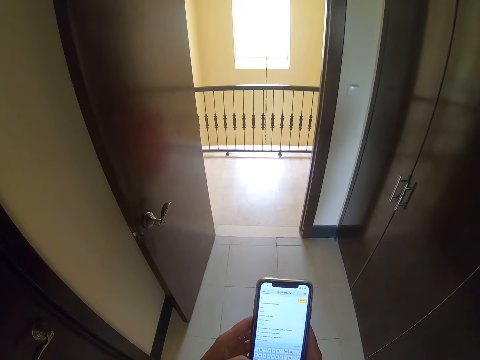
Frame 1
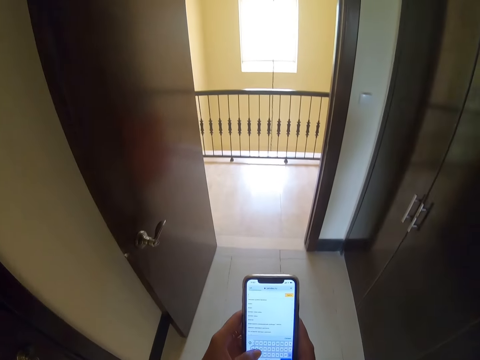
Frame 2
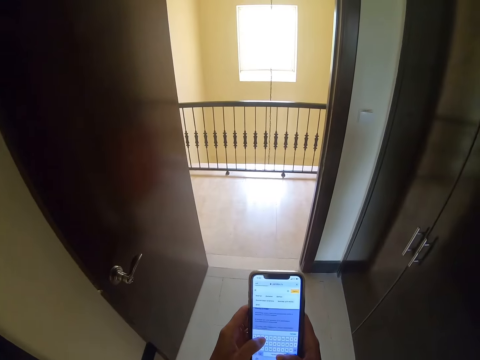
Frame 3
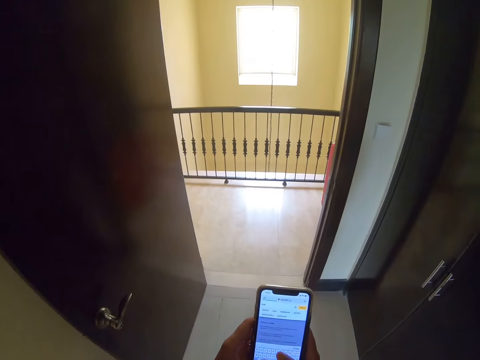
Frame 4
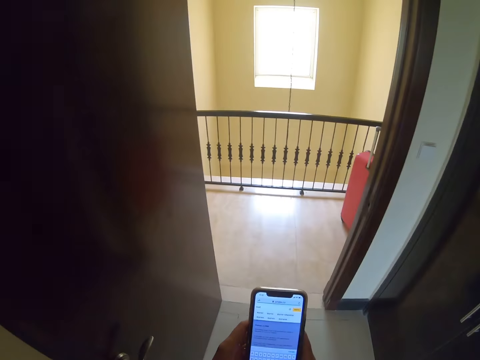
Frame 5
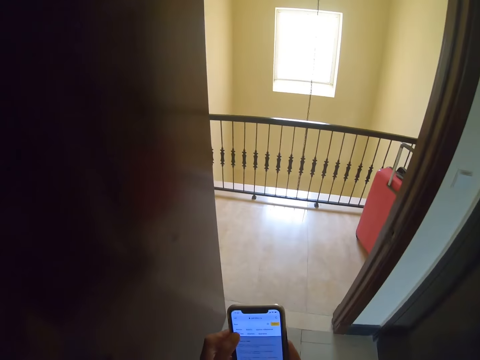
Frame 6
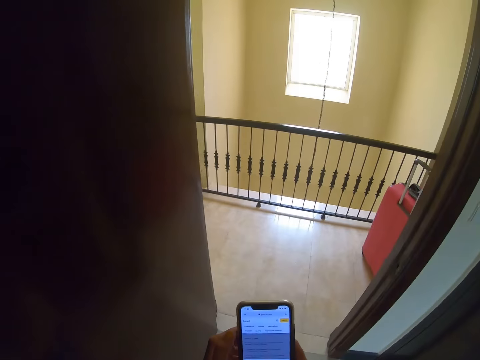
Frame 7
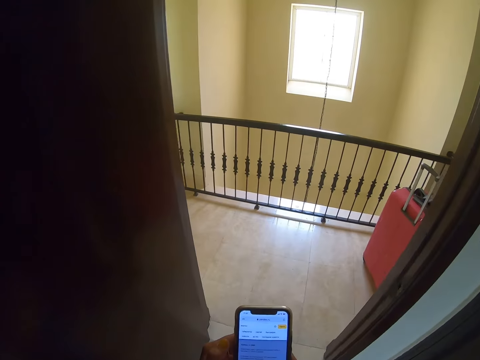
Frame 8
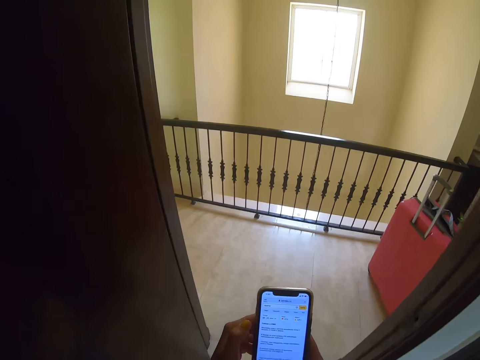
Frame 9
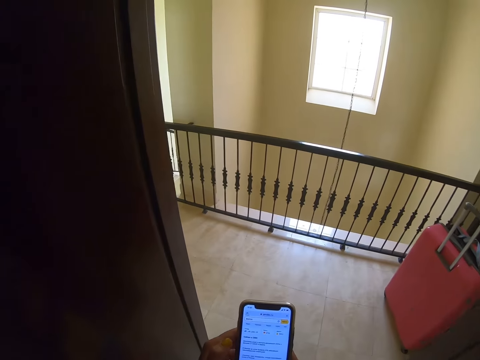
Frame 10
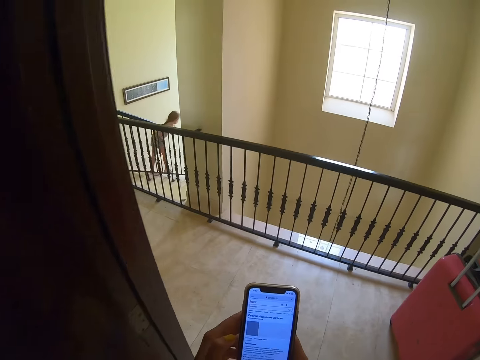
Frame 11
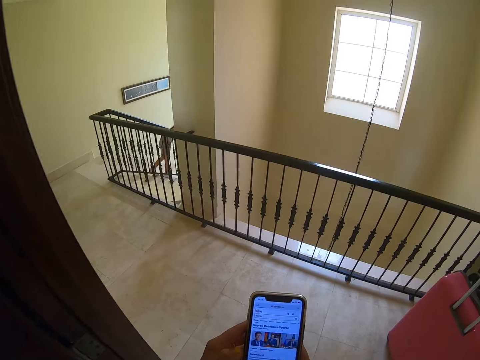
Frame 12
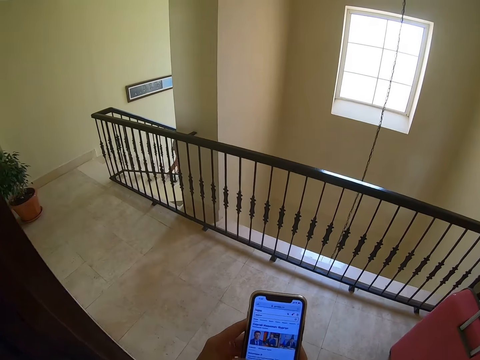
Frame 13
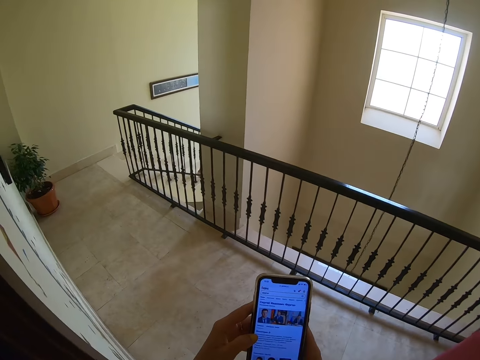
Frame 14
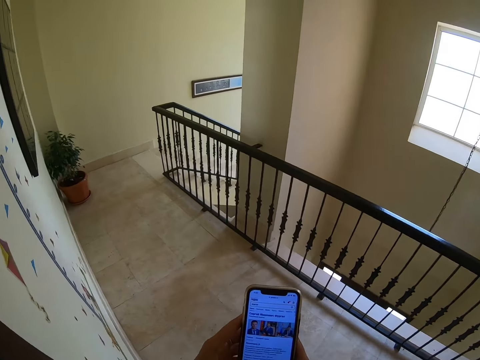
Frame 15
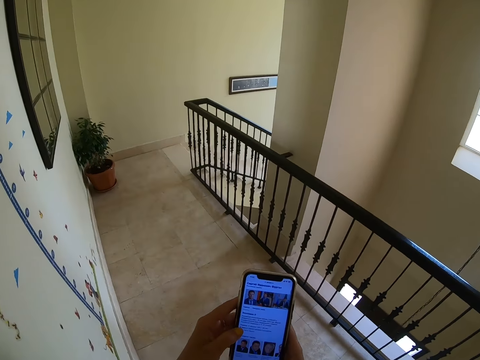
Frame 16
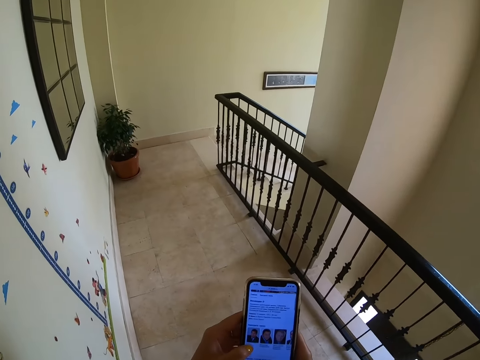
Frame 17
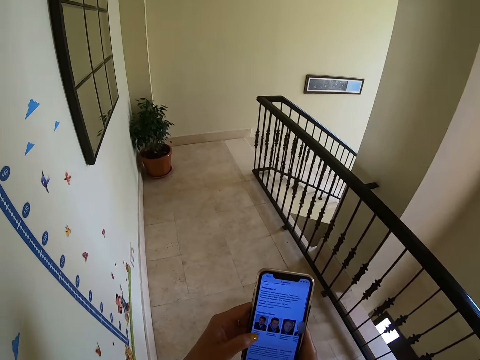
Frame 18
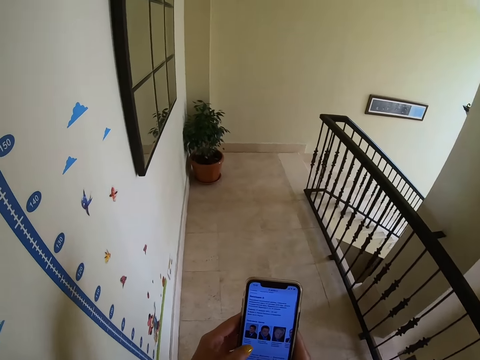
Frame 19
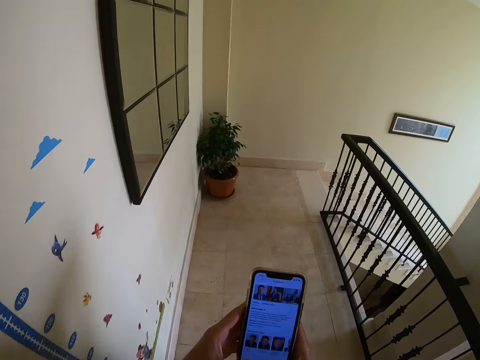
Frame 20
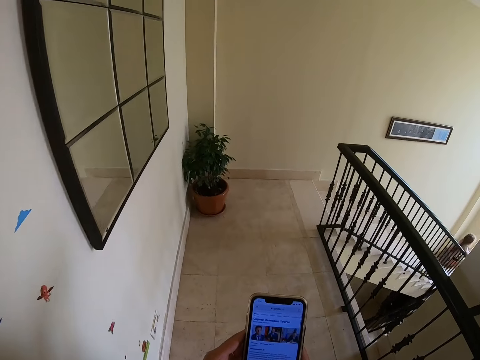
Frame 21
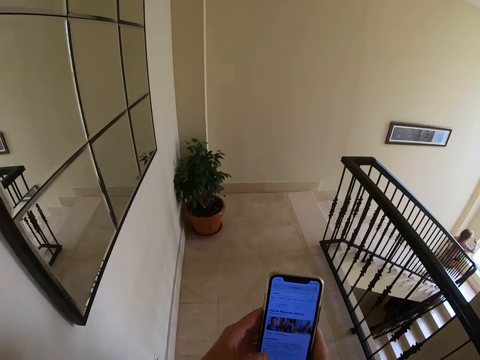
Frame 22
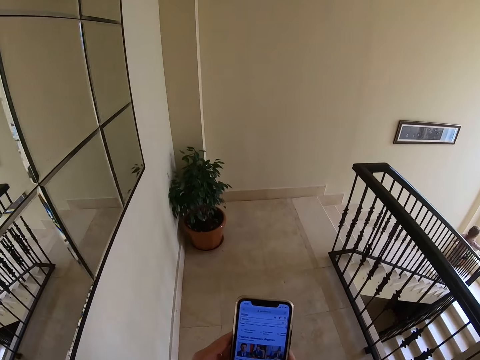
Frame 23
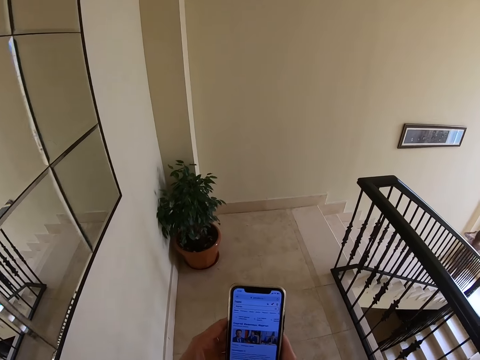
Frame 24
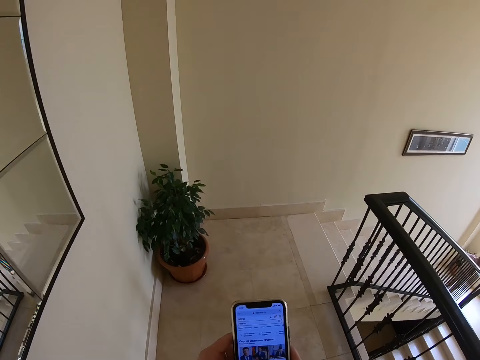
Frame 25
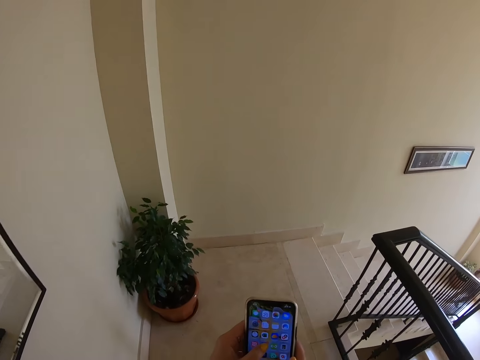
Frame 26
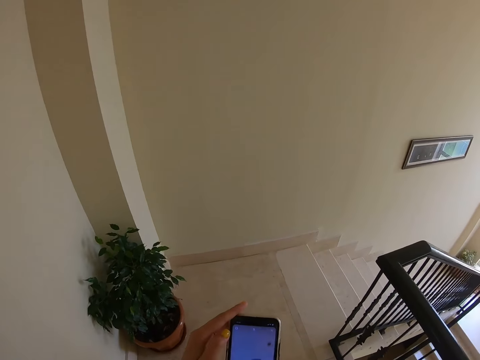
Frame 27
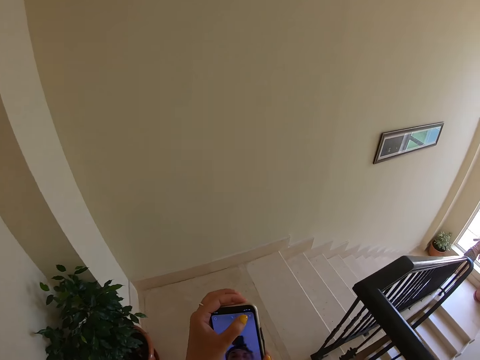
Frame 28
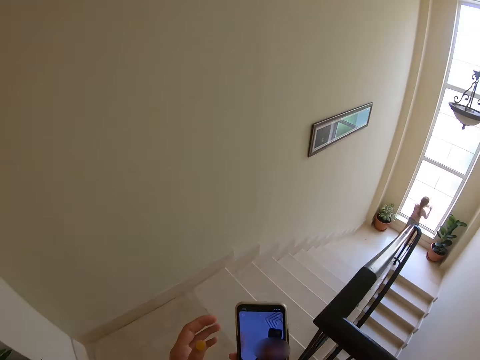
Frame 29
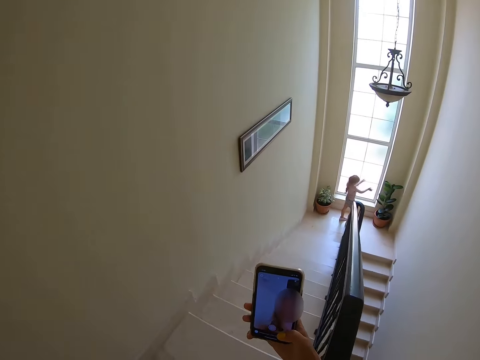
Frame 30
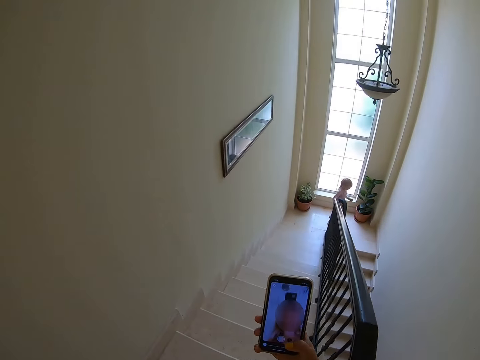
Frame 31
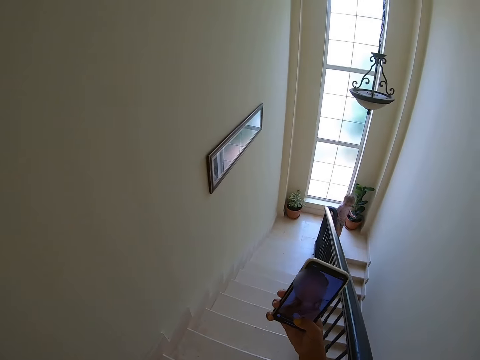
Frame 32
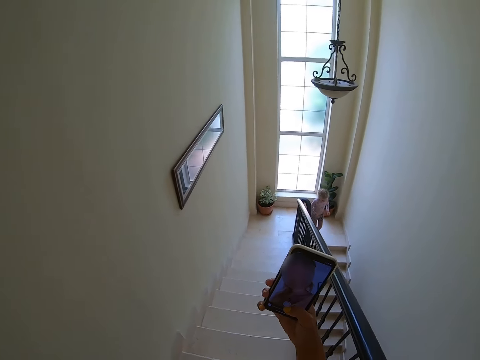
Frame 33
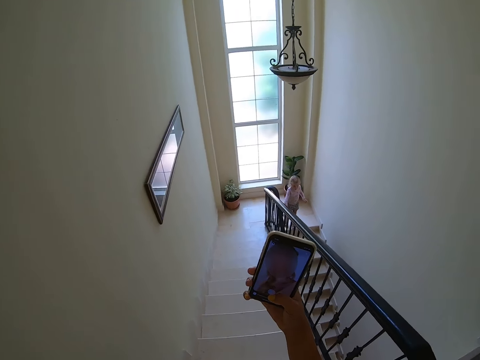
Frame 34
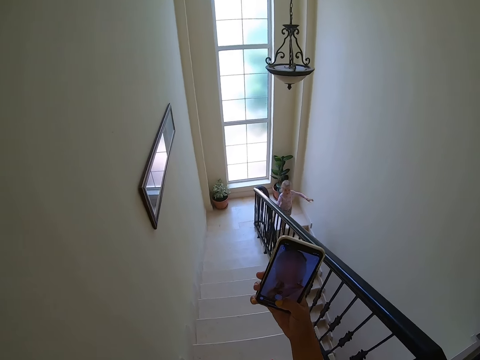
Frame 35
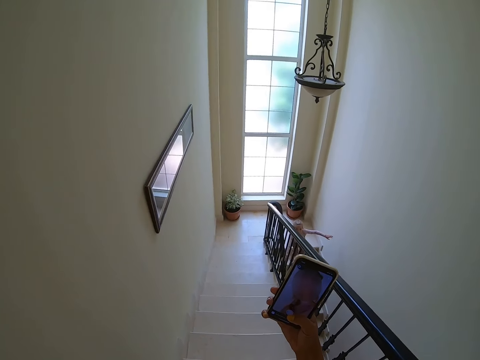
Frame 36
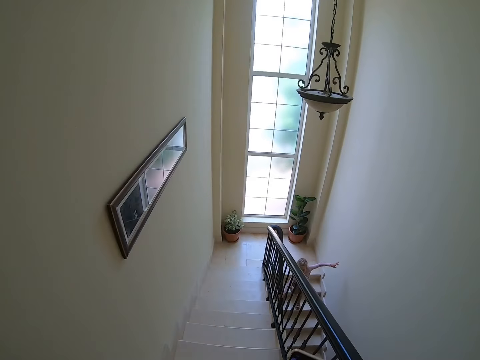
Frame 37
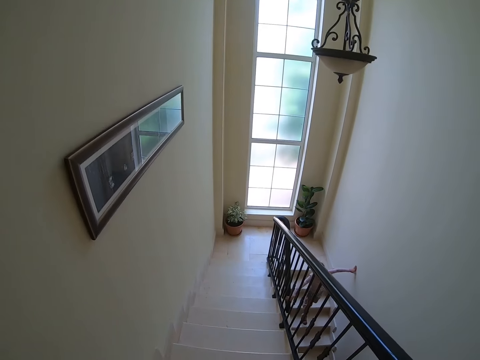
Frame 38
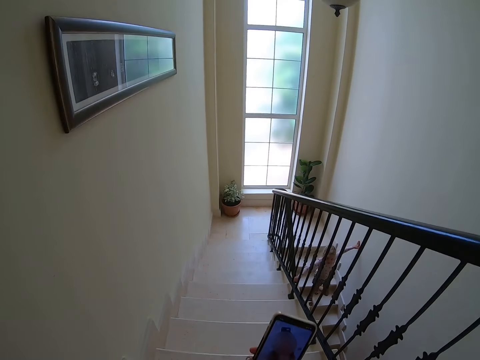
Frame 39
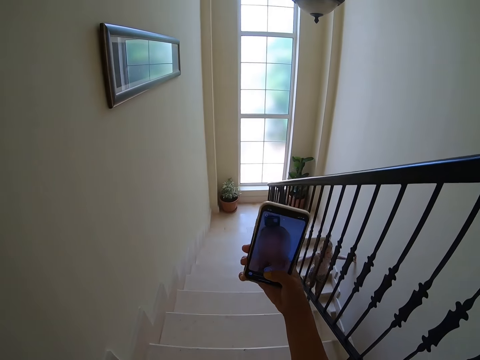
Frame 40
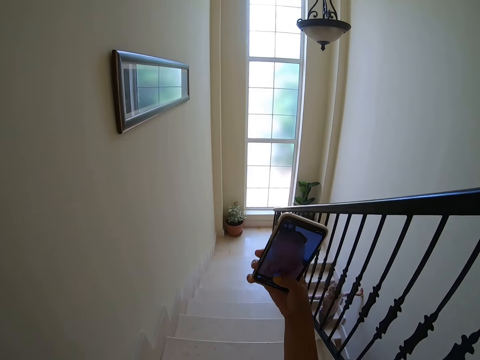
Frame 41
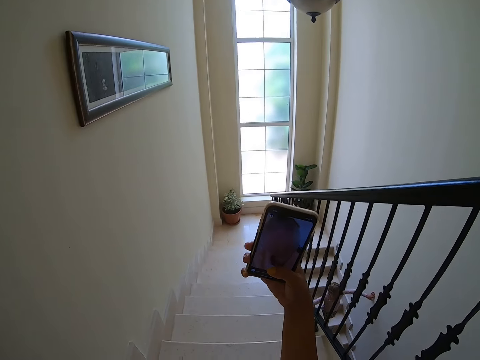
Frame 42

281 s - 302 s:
The camera wearer takes a video.

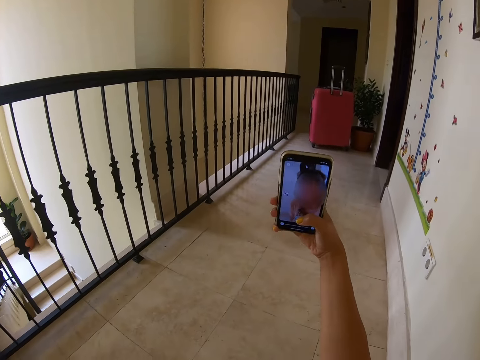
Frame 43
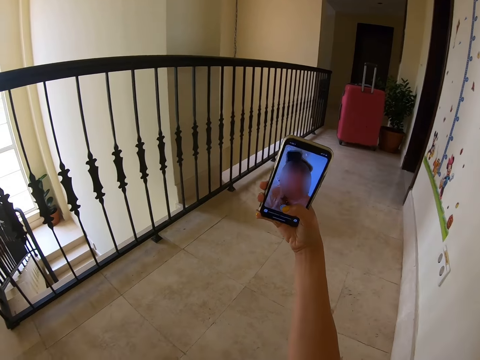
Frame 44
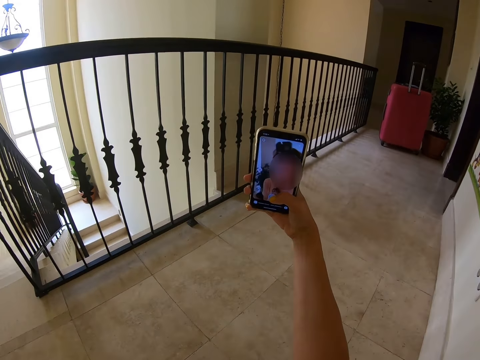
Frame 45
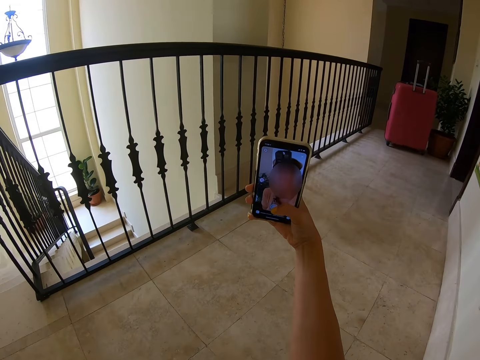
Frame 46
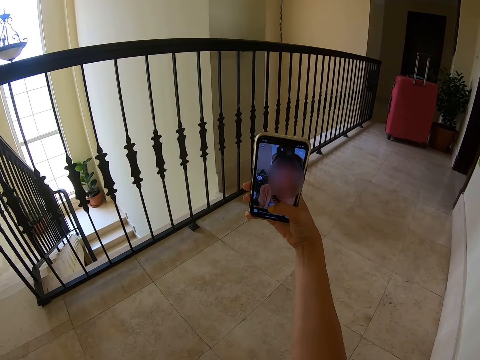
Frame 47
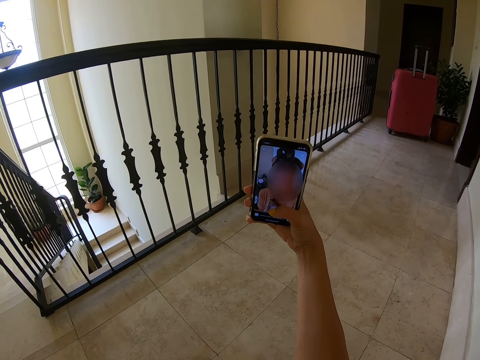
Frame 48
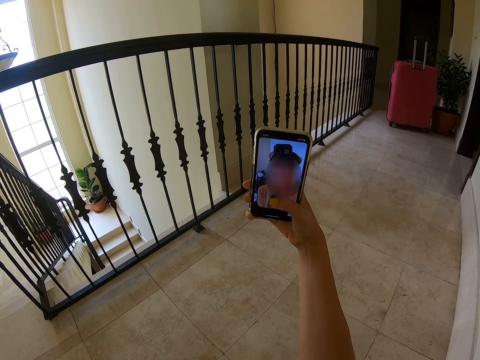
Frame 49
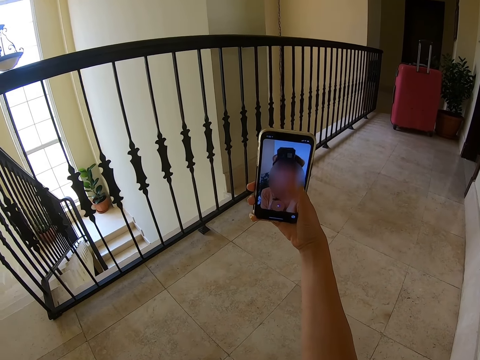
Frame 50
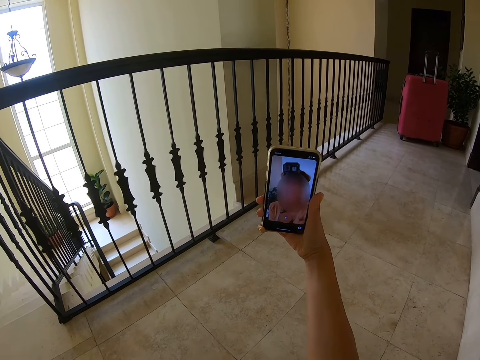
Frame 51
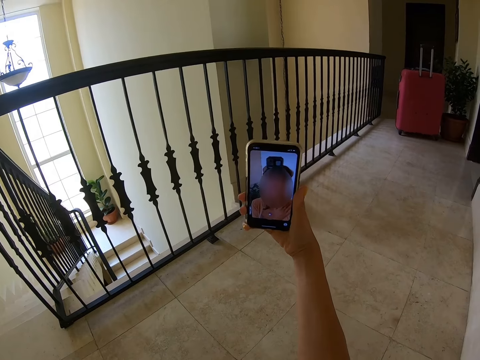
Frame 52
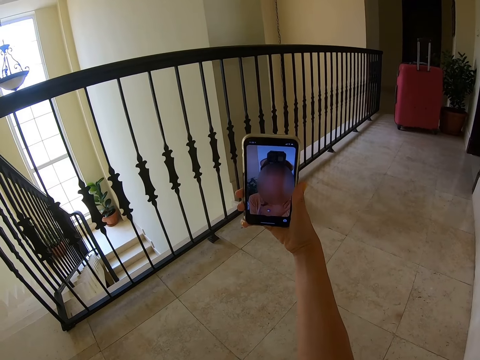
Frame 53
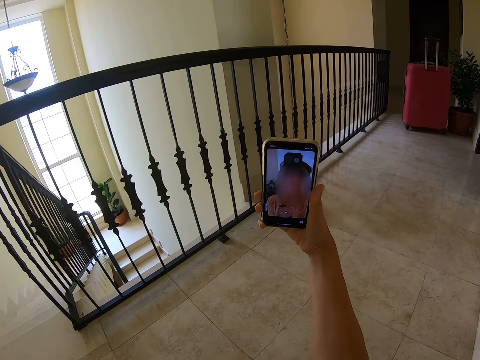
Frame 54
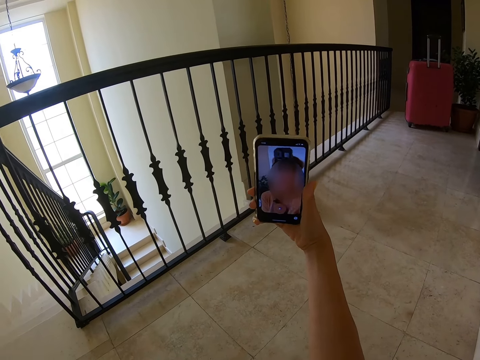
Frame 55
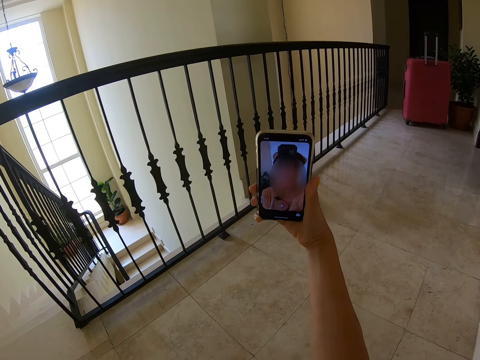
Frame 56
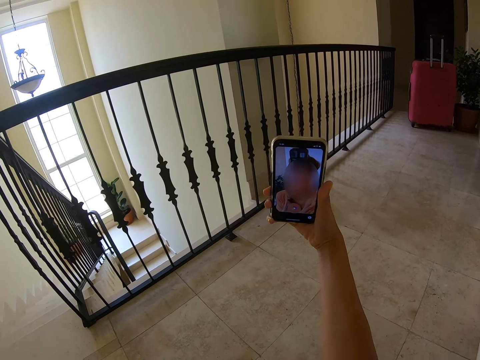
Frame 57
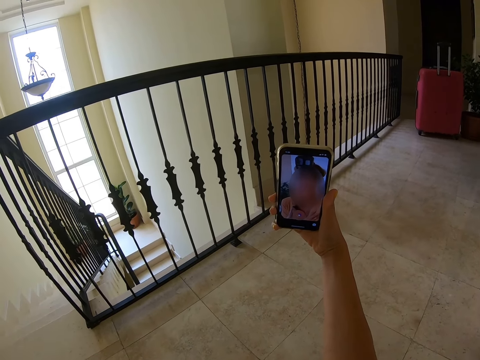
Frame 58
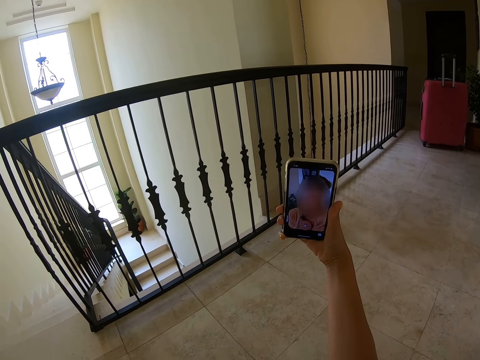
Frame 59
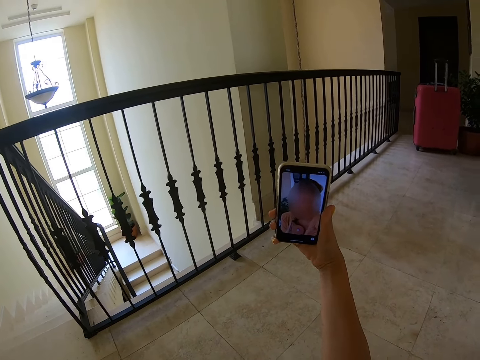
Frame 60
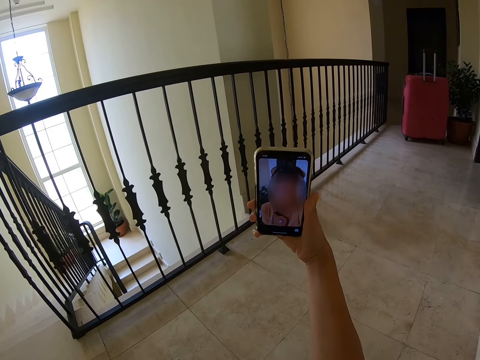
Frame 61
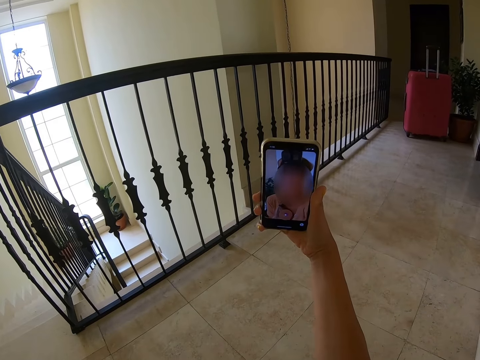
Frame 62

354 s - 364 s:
The camera wearer sits down. They take a video. They look at the phone.
